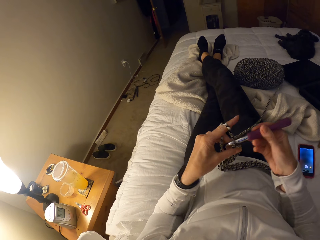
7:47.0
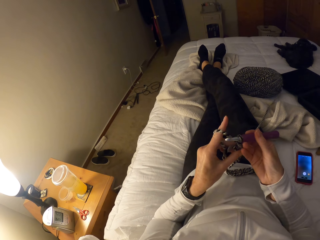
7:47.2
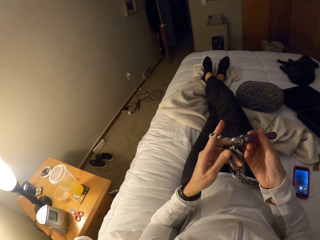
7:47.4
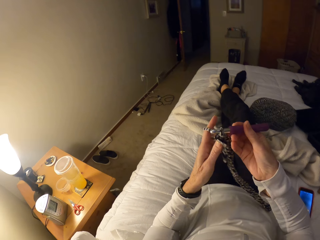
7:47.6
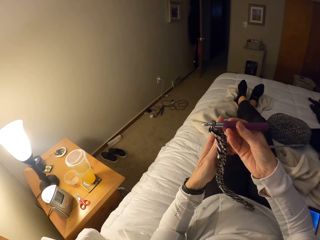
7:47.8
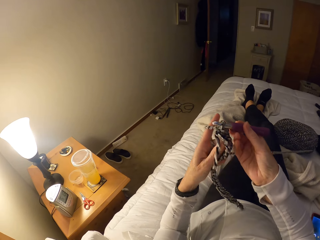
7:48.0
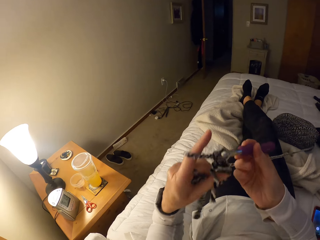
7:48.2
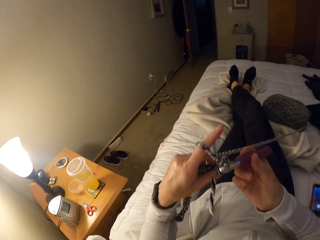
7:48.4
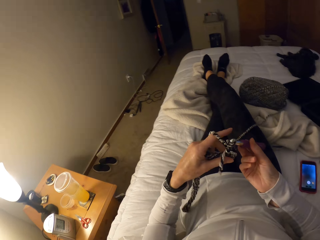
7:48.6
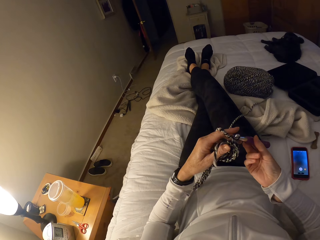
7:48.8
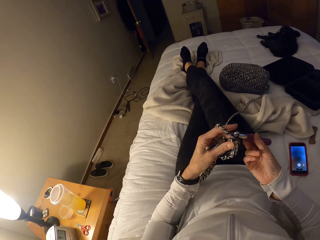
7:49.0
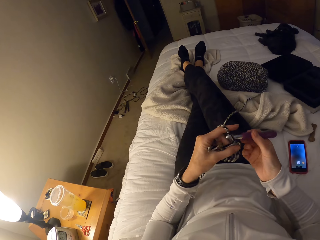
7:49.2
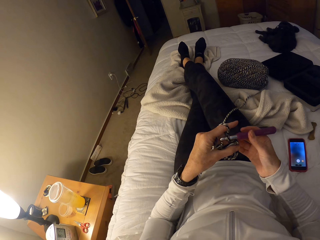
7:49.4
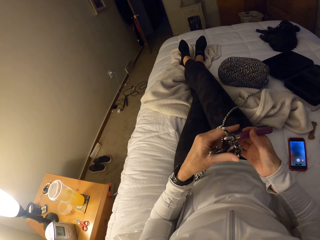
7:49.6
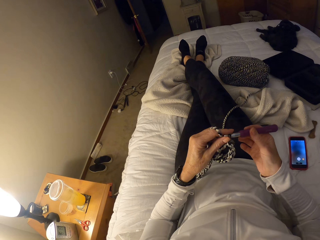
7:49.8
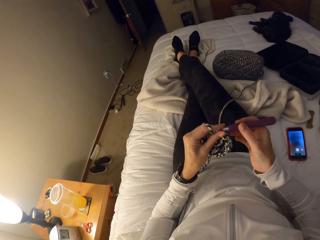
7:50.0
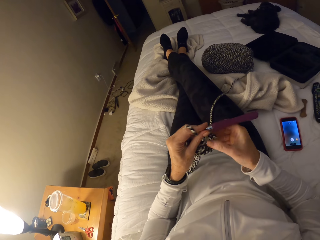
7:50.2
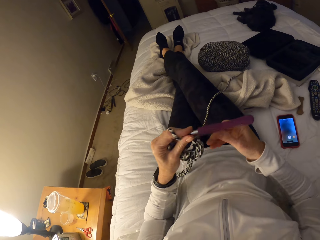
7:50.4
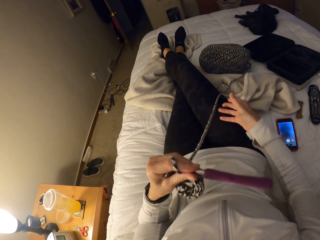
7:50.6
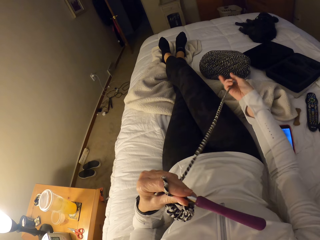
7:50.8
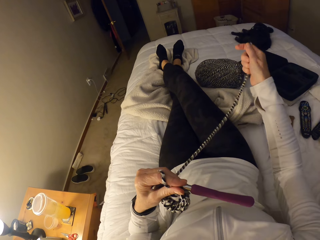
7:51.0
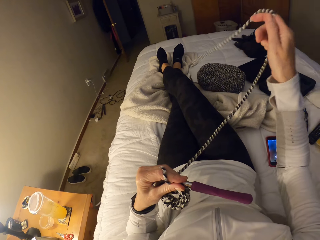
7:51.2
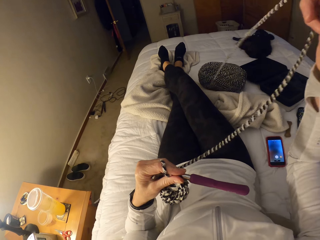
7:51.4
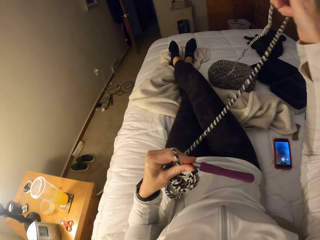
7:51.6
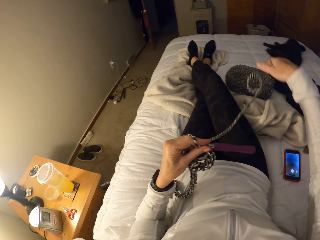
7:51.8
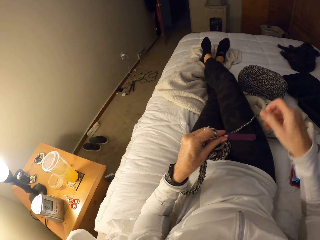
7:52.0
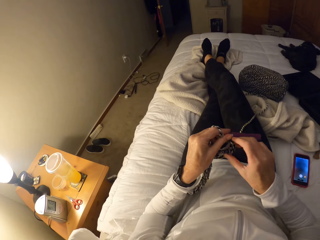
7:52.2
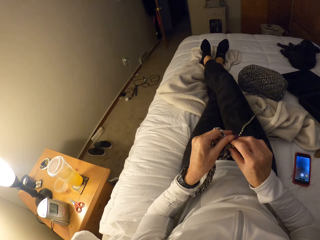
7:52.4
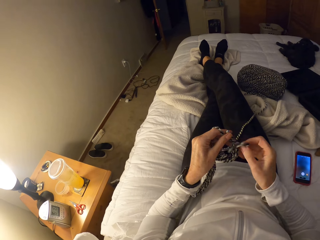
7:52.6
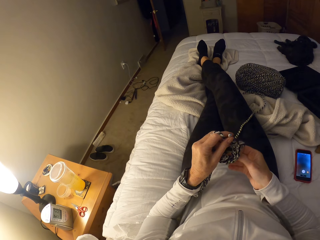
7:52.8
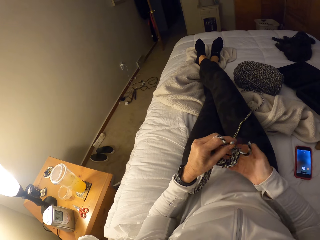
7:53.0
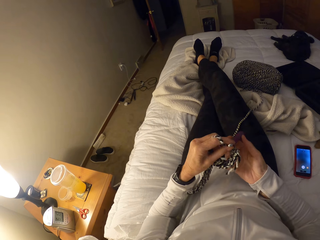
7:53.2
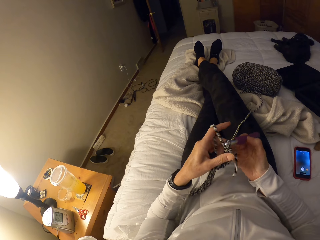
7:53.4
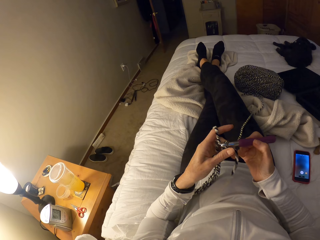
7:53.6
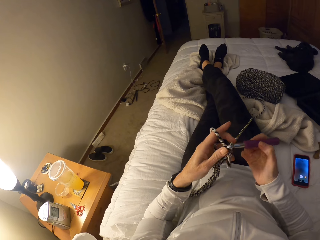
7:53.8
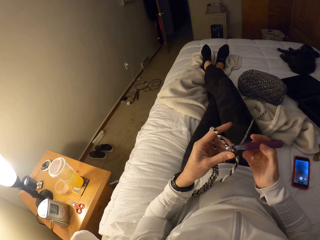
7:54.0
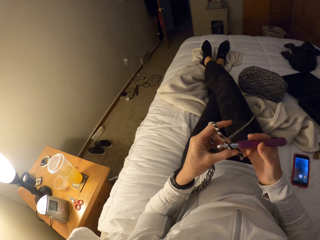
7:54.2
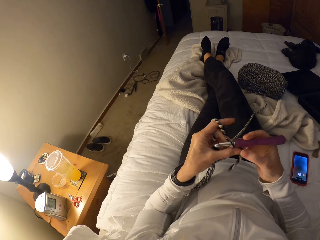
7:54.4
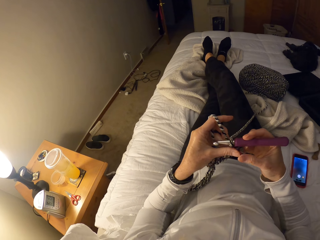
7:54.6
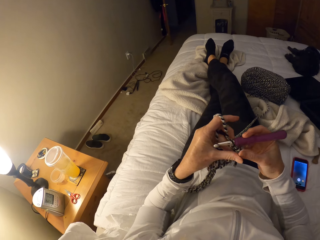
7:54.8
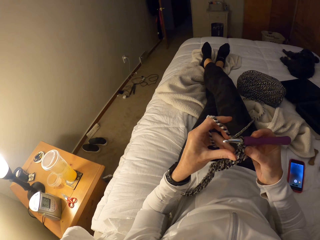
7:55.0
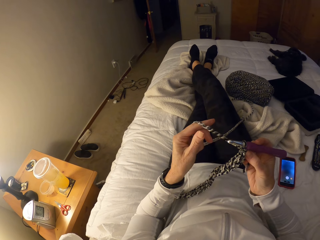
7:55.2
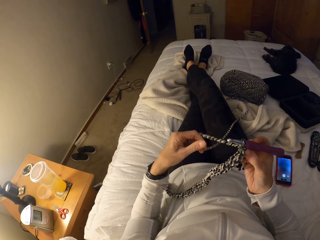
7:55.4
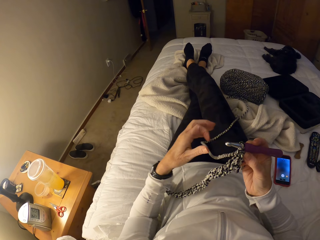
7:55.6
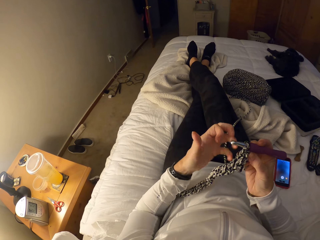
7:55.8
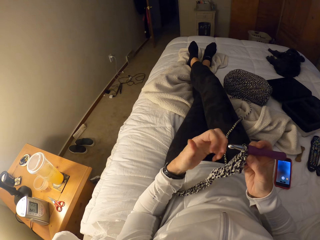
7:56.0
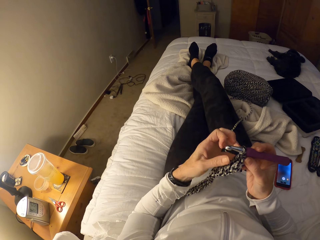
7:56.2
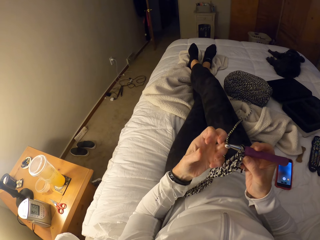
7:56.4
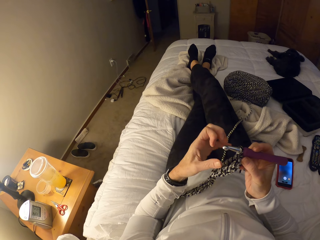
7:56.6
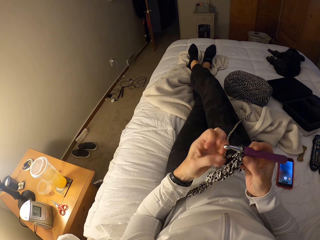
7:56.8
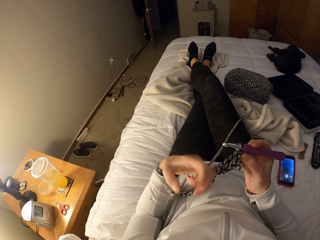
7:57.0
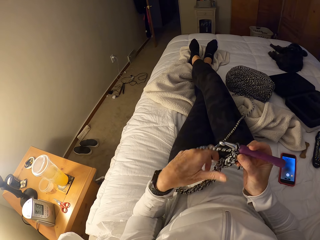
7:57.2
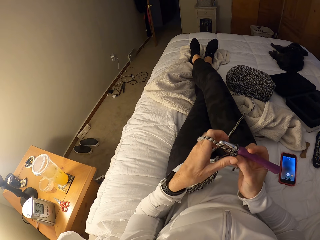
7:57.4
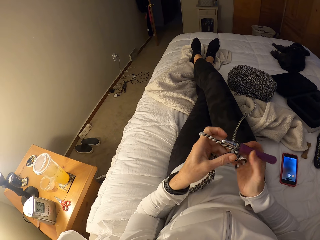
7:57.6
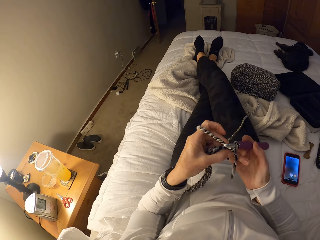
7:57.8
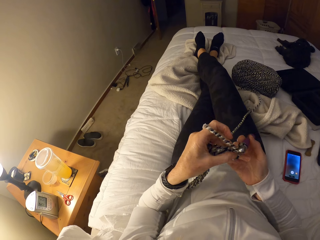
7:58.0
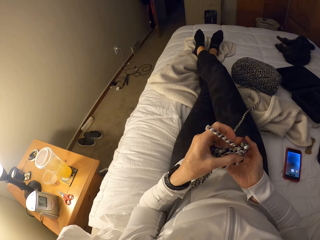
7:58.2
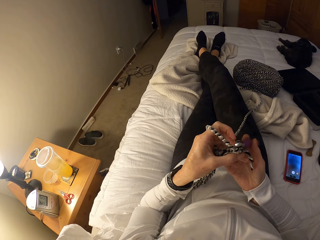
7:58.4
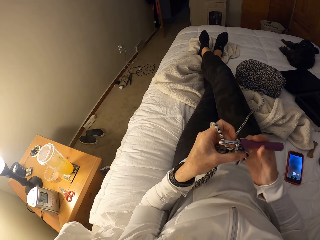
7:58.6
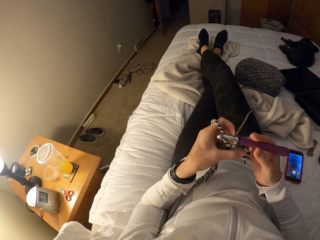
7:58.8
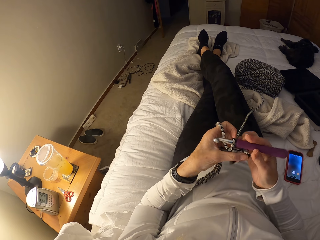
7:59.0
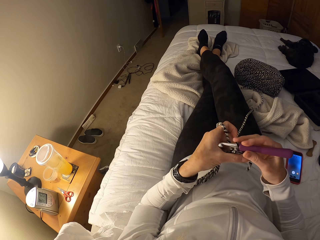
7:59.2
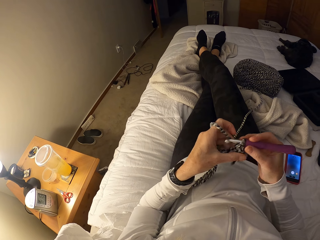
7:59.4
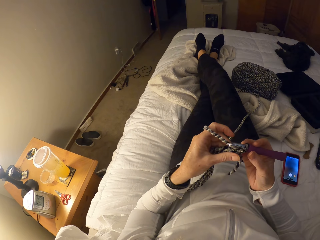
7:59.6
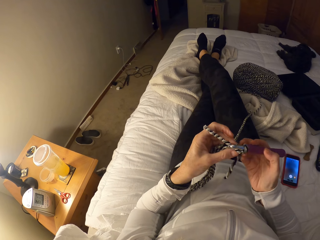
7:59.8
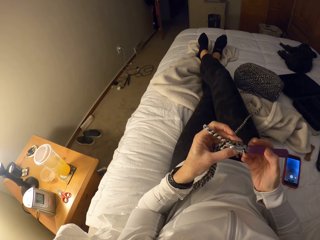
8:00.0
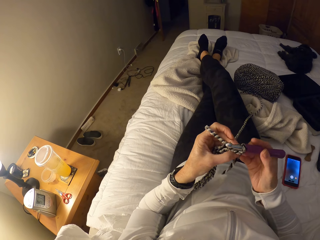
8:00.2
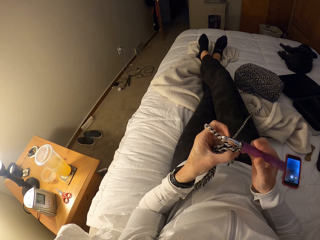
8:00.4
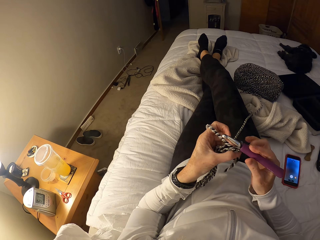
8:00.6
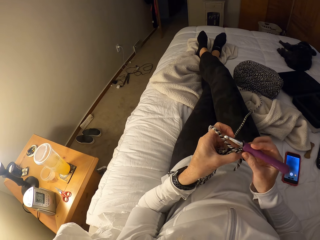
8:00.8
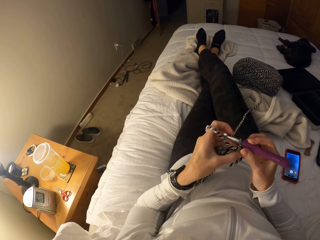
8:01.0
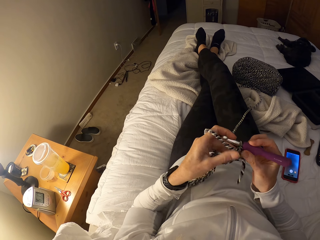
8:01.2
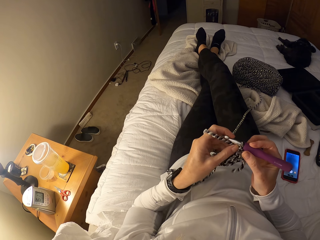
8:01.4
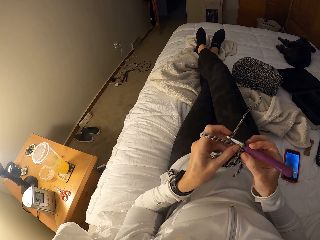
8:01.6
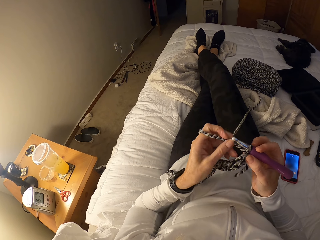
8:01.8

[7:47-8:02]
The camera wearer raises the crochet together with the crochet hook with both hands. She passes the crochet hook to her left hand. She pulls the yarn with her right hand. She adjusts the yarn briefly with her right hand. She passes the crochet hook to her right hand. She adjusts the yarn with her left hand. She wraps the yarn around her left fingers. She adjusts the crochet together with the crochet hook.

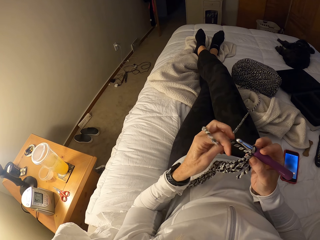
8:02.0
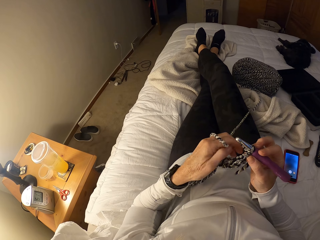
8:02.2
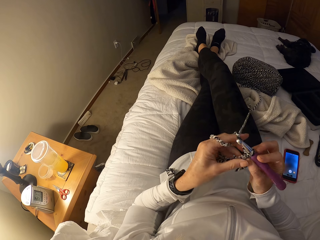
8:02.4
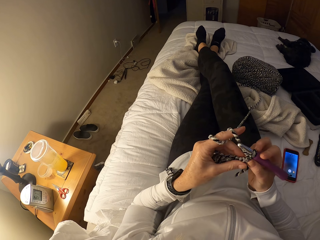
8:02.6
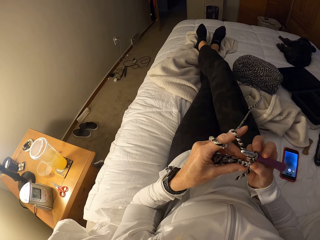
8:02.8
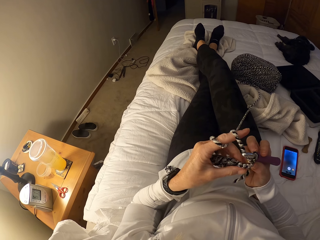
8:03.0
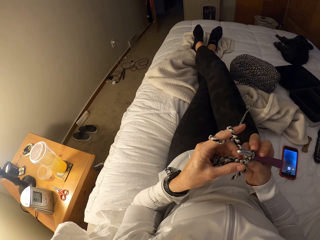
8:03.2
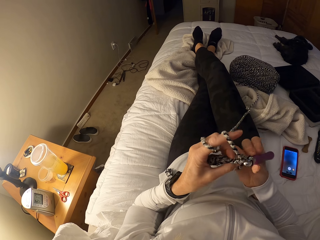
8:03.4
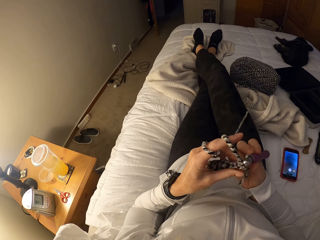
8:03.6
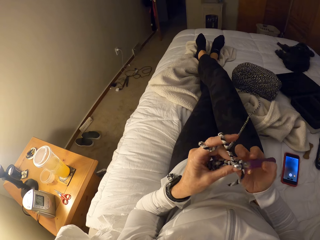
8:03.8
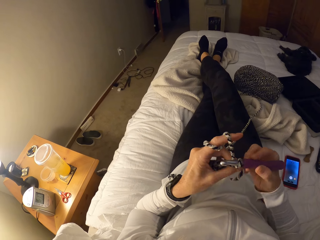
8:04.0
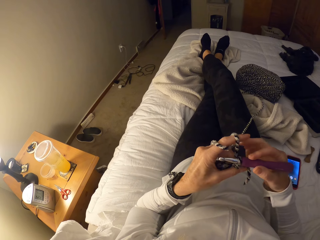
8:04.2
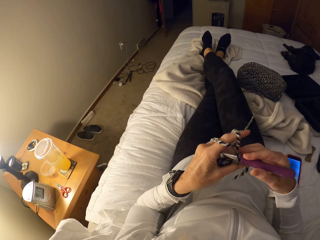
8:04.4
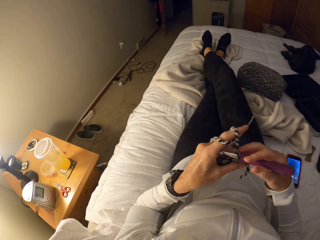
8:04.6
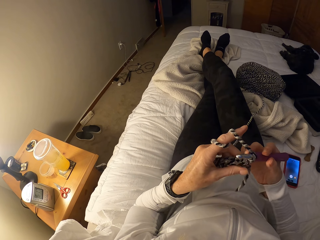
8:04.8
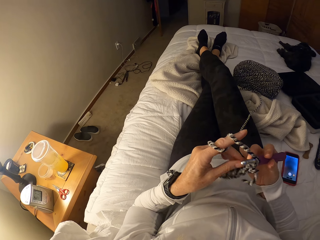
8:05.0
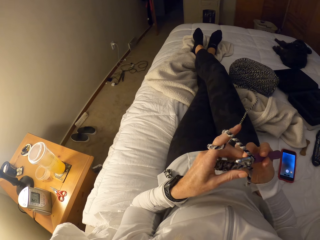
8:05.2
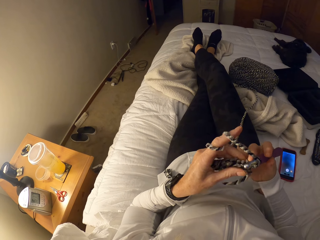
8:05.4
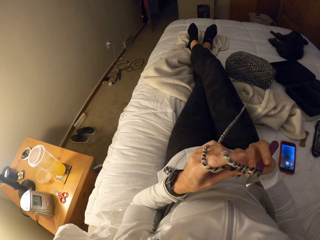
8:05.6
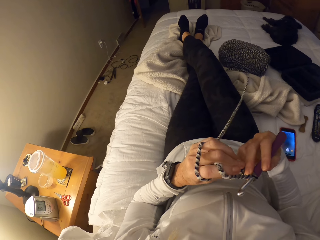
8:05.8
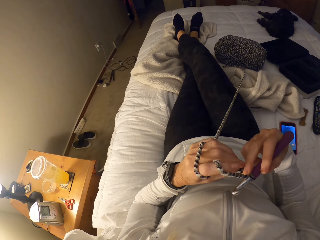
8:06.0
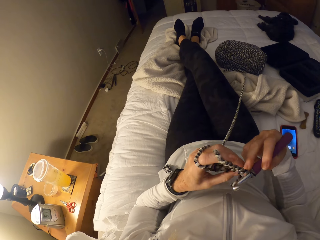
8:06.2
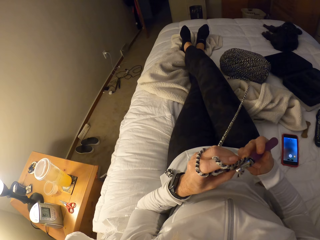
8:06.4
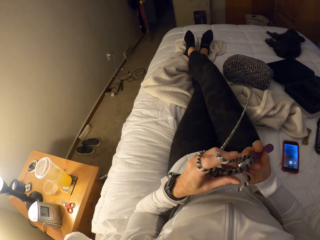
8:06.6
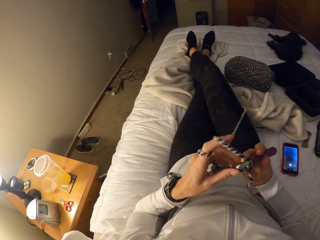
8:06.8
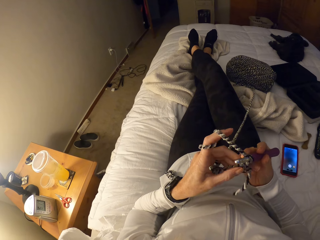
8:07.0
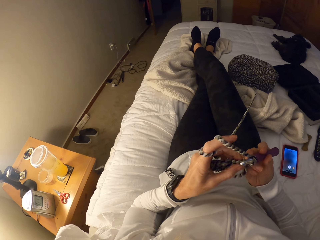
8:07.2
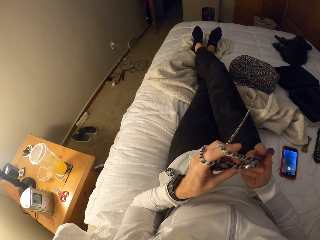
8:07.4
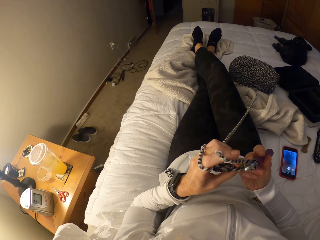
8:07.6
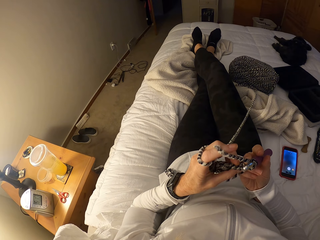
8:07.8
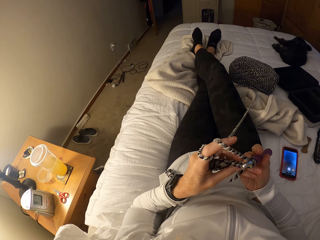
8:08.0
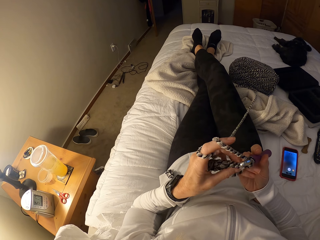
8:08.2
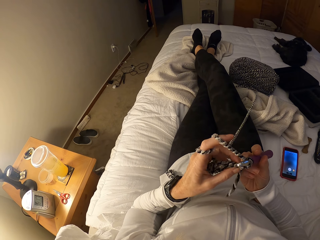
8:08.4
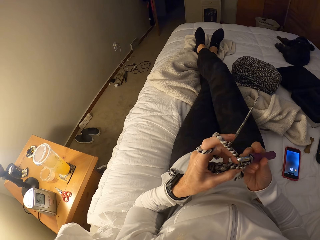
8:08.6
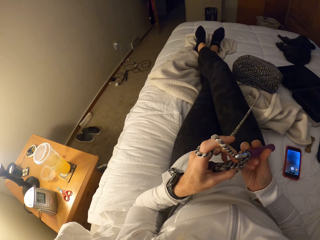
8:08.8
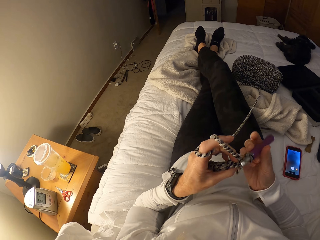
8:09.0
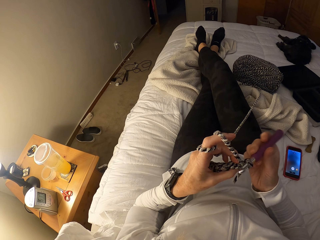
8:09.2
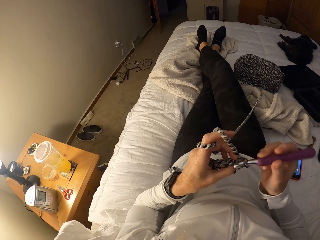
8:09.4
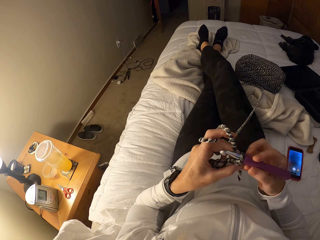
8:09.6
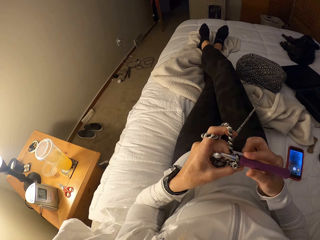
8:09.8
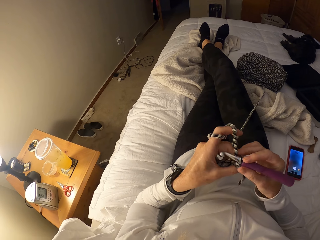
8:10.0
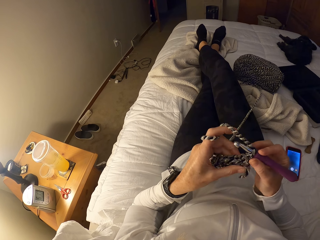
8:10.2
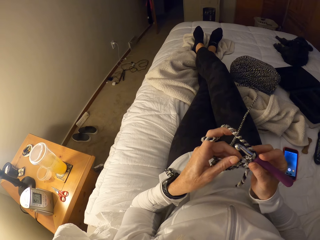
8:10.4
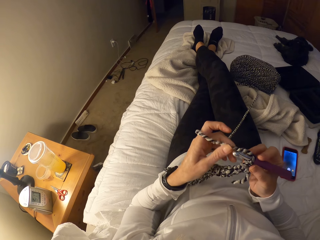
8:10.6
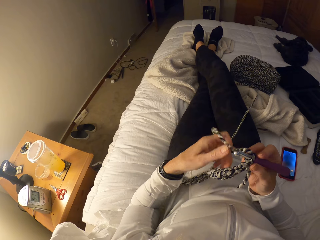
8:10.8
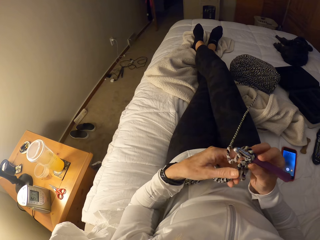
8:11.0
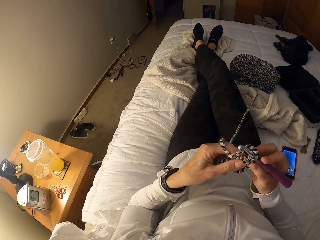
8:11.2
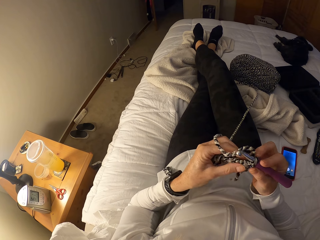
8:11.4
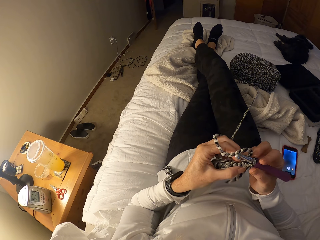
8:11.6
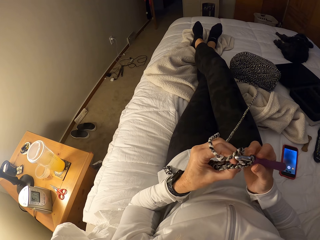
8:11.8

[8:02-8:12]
The camera wearer raises the crochet together with the crochet hook briefly. She adjusts the crochet together with the crochet hook.
